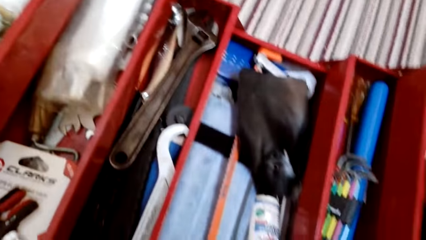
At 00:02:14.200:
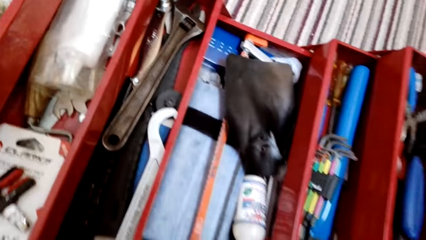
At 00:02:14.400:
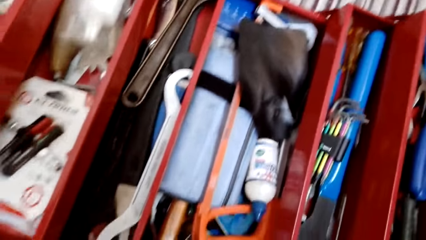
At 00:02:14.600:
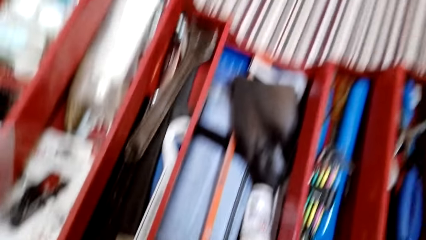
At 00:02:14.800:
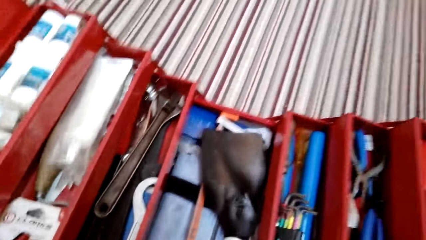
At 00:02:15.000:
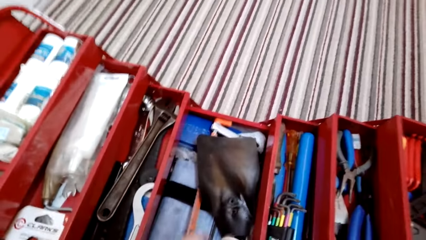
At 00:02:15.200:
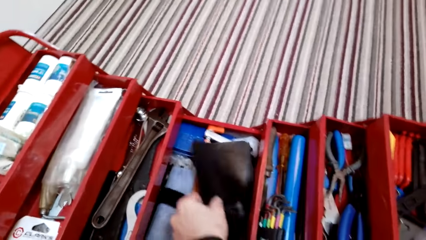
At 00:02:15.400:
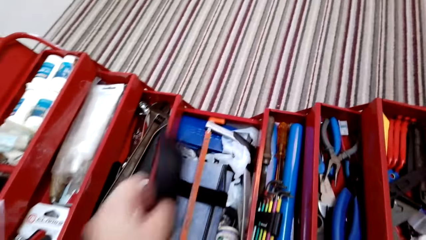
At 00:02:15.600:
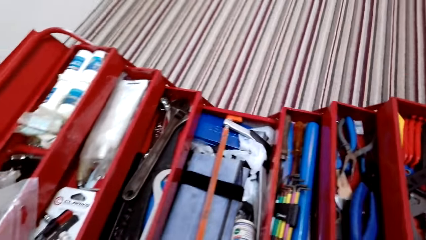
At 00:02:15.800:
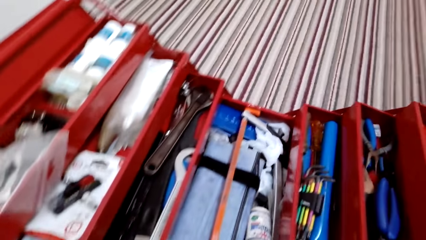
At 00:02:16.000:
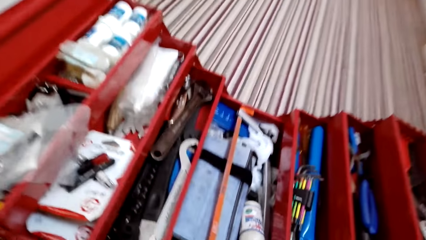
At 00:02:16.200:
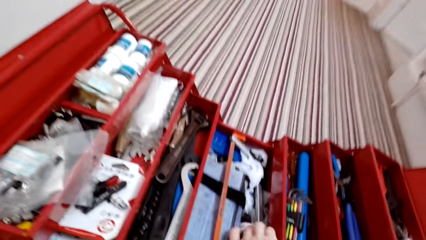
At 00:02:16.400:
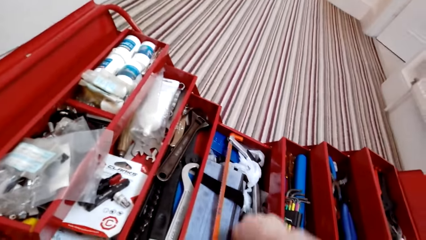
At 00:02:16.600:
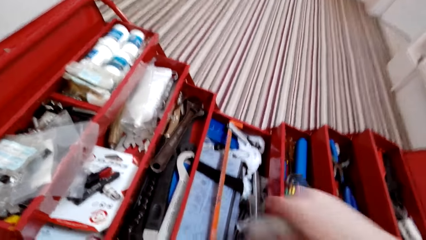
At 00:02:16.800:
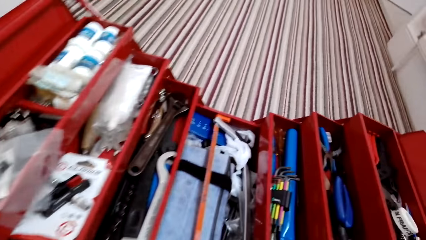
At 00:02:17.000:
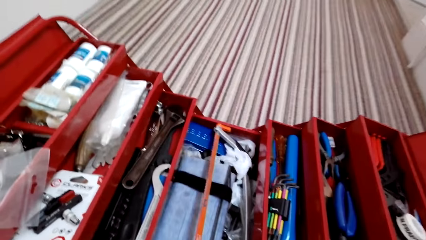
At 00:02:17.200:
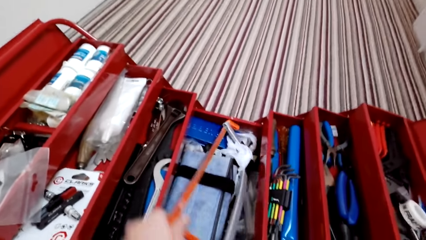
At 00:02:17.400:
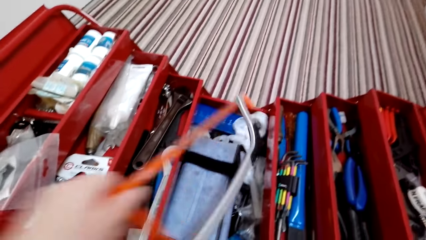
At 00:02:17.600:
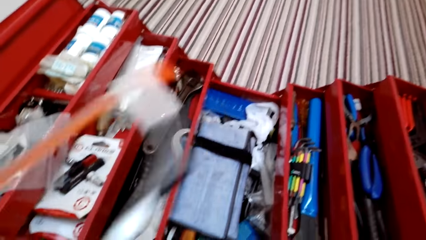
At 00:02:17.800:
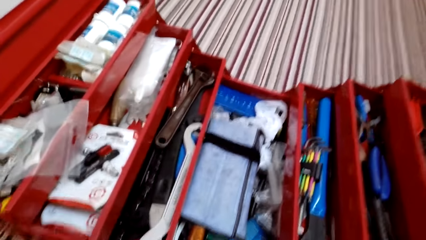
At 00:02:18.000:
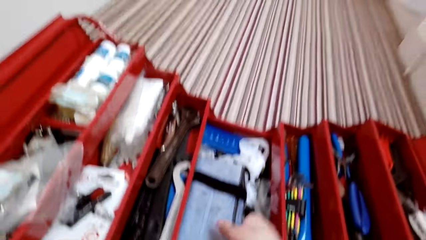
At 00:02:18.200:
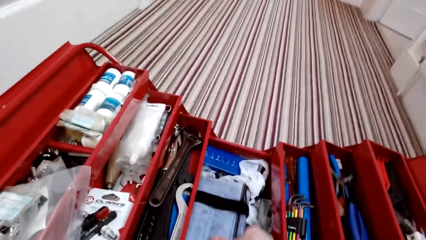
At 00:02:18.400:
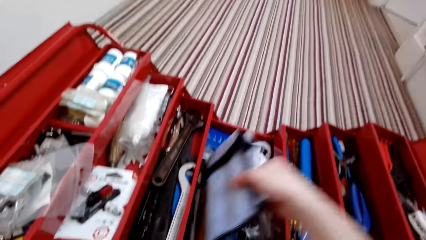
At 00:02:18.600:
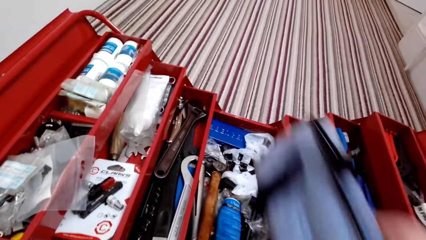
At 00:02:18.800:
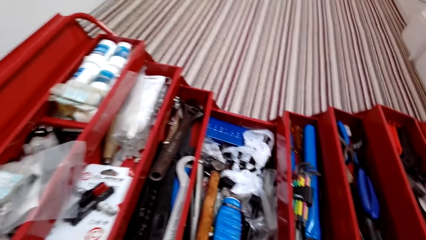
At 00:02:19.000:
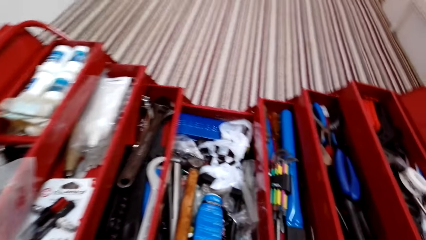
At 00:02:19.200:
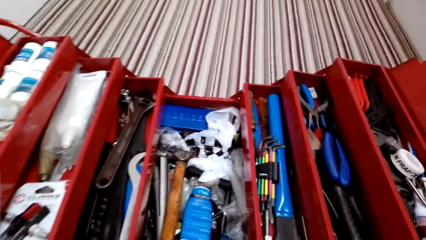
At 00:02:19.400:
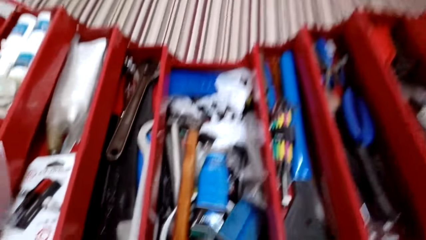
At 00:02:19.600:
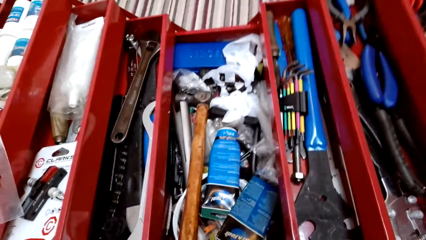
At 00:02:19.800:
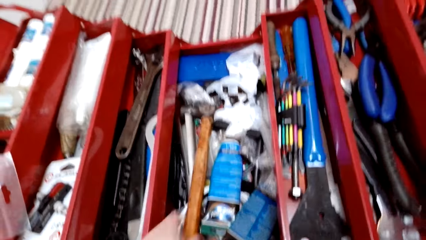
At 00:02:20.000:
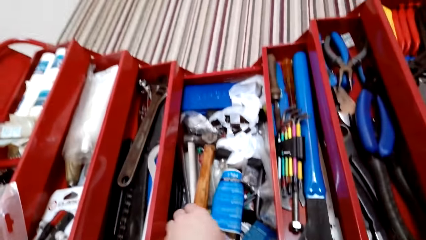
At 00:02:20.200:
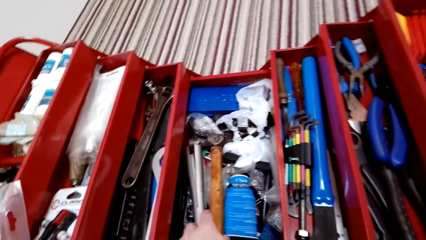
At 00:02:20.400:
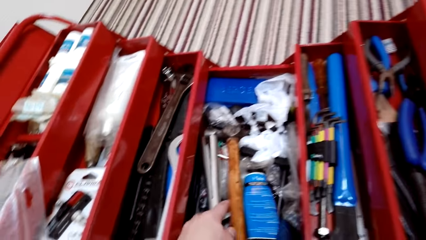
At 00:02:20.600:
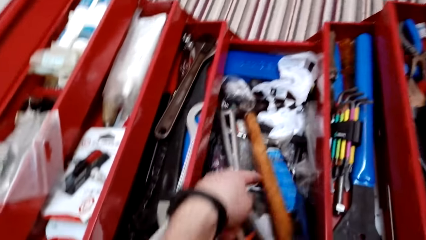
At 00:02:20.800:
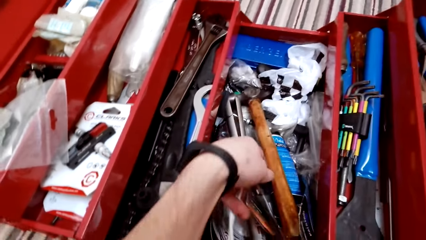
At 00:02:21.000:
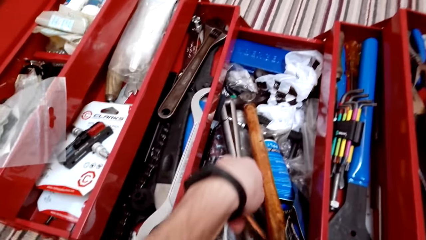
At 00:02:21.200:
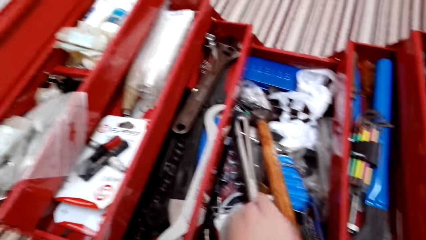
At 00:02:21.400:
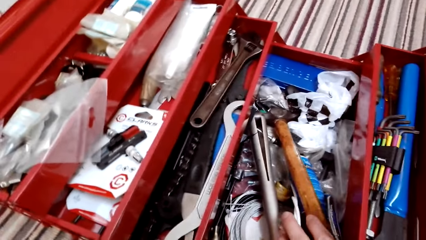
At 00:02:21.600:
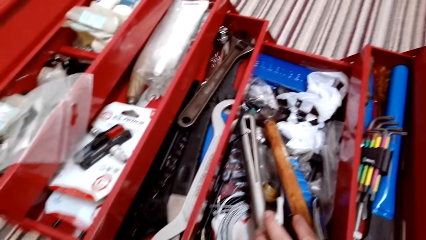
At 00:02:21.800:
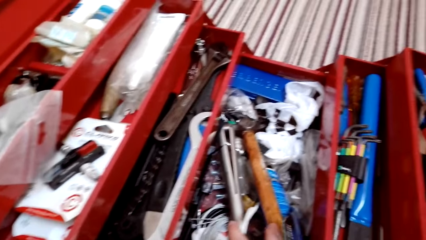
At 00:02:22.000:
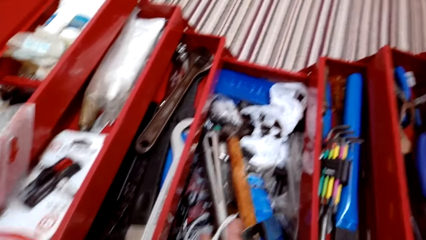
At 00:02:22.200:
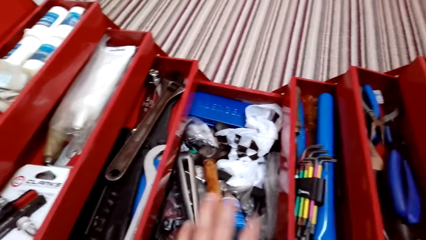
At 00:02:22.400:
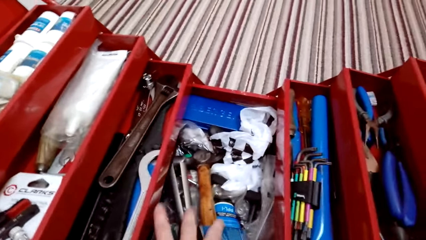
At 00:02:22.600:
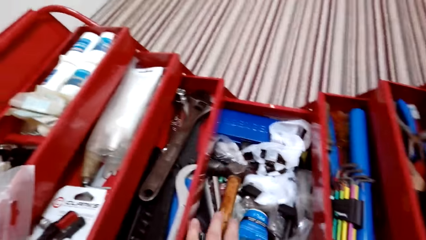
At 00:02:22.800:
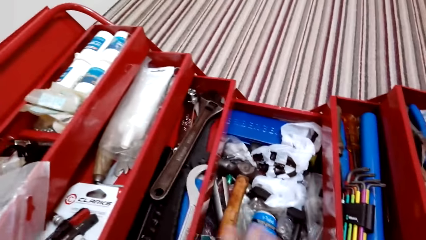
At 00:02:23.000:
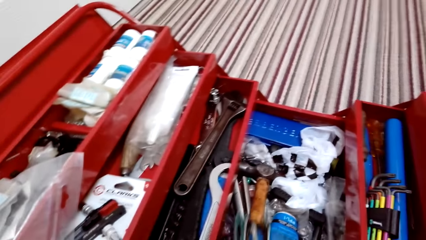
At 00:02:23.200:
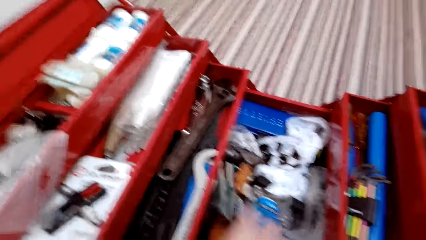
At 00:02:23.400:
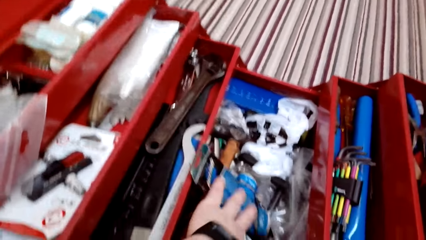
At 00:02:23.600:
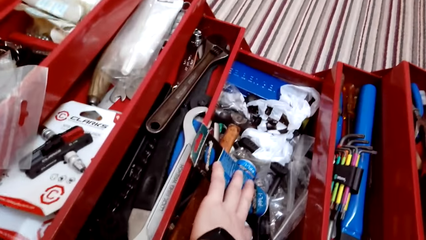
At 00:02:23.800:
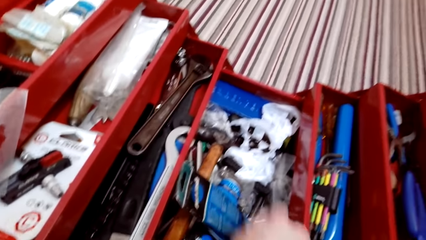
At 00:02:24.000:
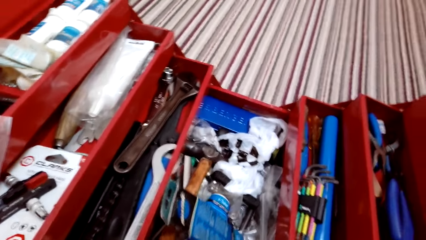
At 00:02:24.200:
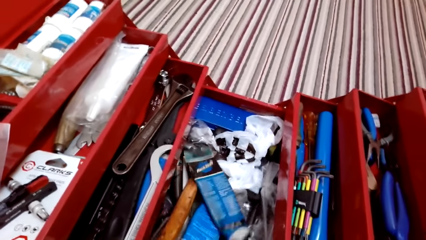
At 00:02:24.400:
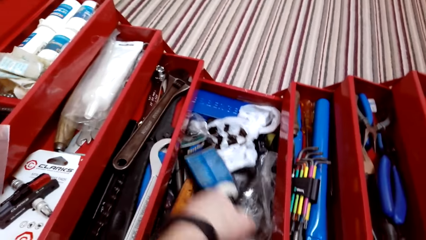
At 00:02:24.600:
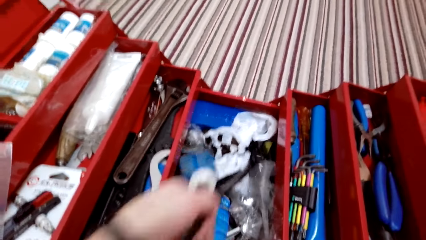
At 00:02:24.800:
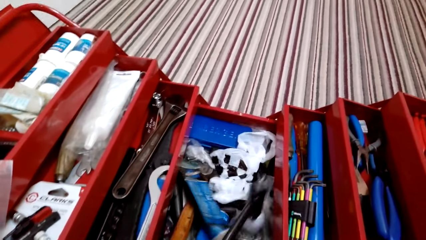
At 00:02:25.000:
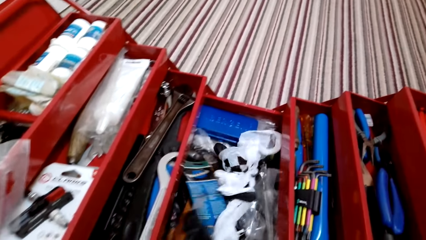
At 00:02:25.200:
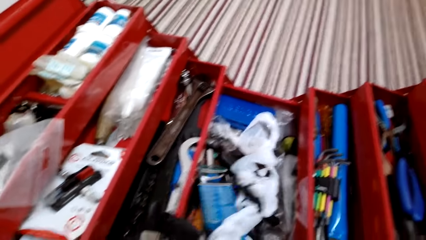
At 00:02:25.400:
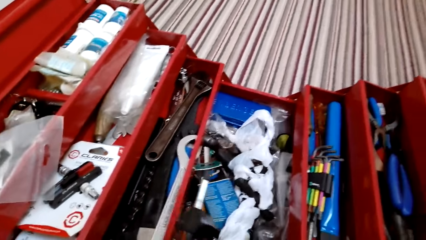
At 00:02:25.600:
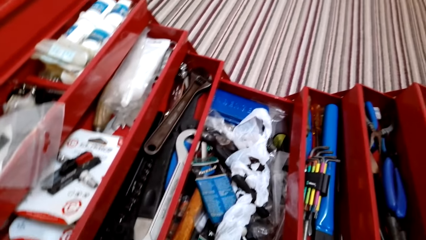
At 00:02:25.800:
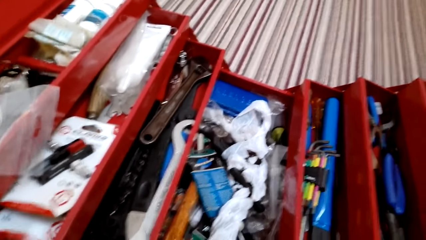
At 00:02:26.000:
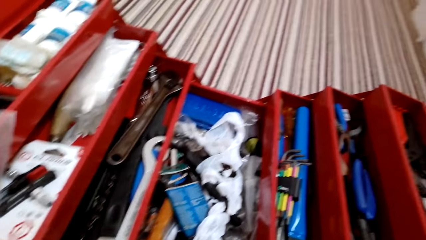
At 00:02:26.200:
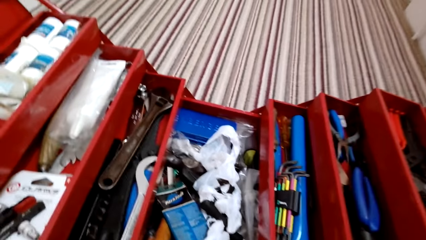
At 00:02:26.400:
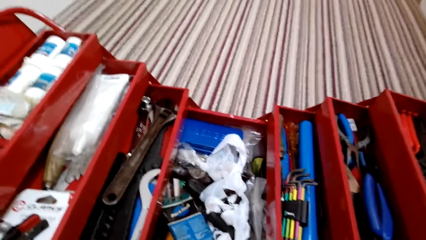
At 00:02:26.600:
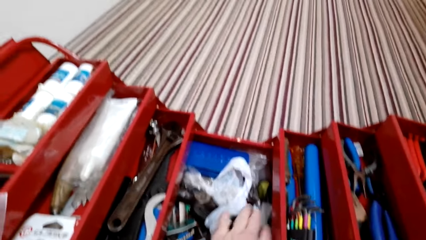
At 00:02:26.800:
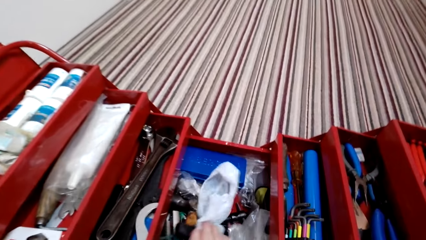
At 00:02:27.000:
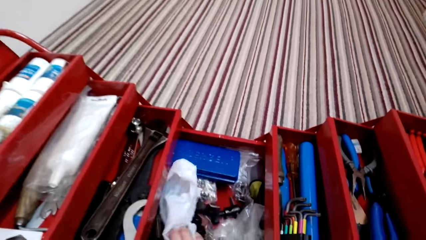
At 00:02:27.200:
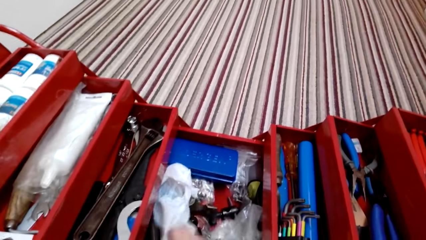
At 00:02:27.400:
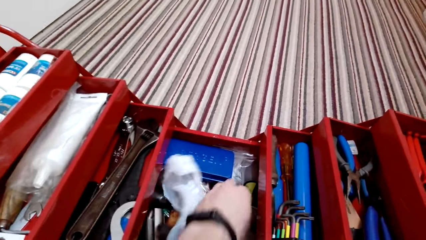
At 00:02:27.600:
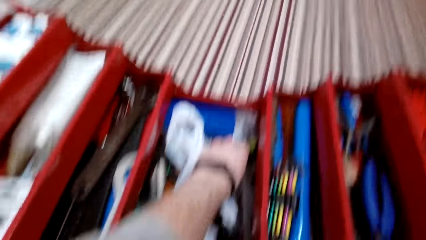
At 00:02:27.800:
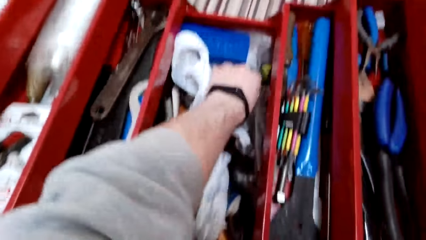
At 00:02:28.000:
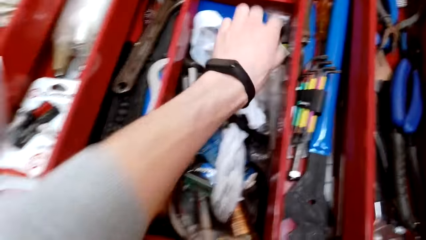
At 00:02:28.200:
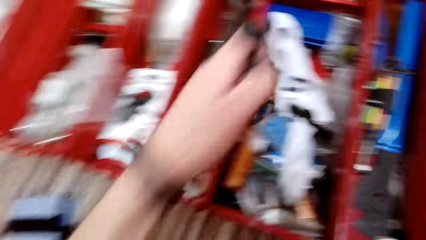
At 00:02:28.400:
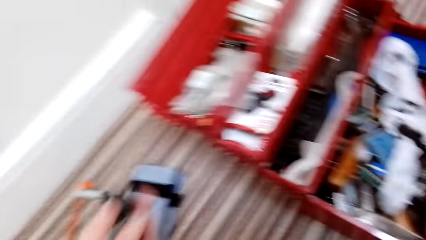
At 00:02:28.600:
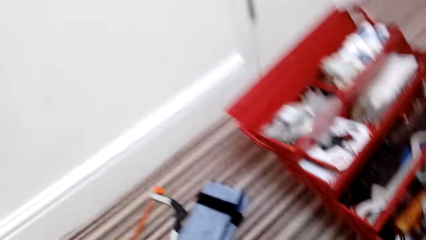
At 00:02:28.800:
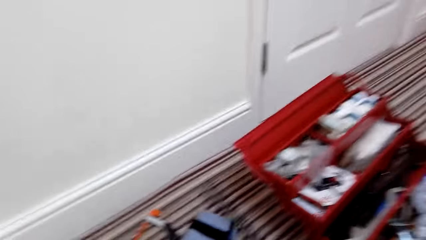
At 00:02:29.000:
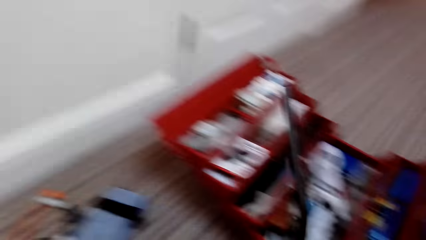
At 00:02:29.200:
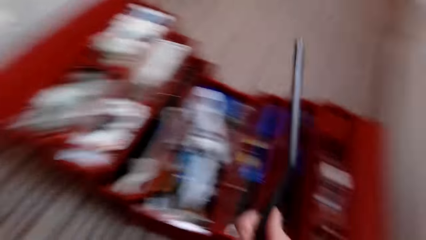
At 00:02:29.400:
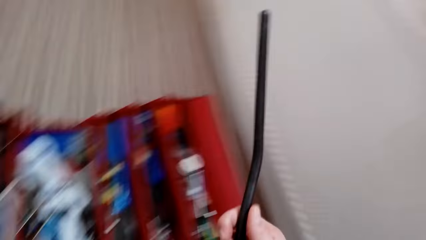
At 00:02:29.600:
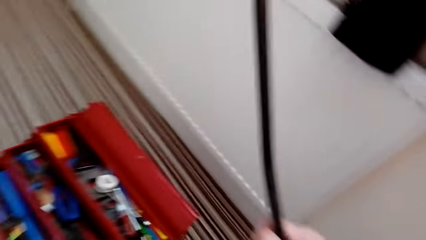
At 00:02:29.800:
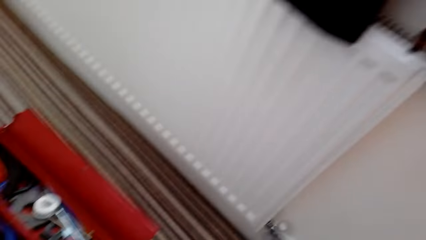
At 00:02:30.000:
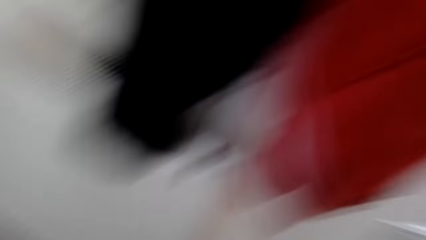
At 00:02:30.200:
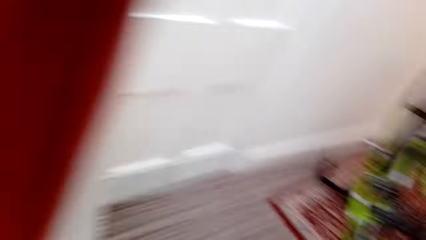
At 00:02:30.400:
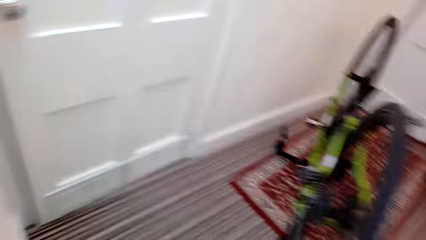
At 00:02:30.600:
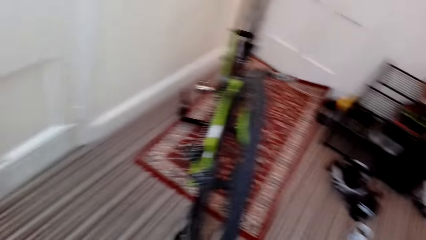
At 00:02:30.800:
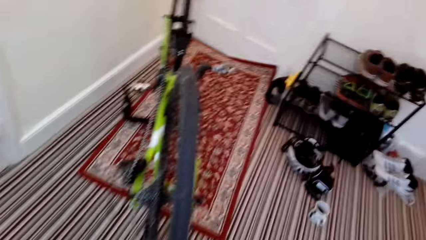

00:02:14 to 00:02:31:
The camera wearer picks up something from the tool box. They pick up the hack saw from the tool box. They pick up something from the tool box. They pick a spanner from the tool box. They pick something from the tool box.
